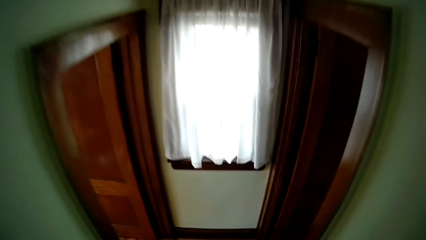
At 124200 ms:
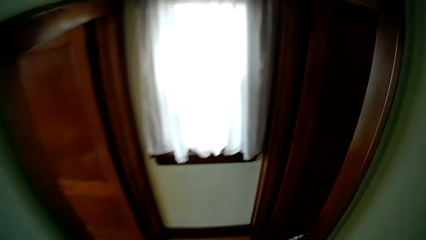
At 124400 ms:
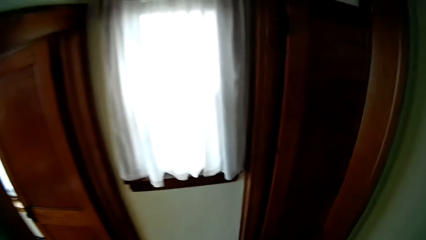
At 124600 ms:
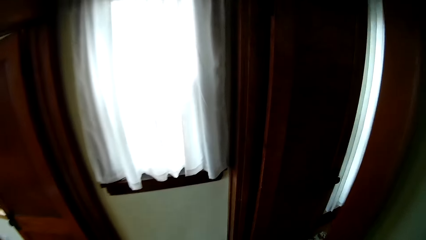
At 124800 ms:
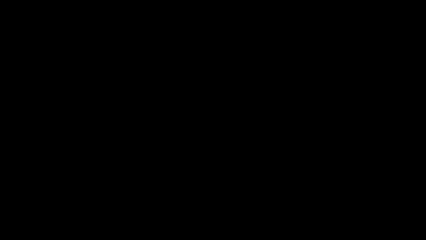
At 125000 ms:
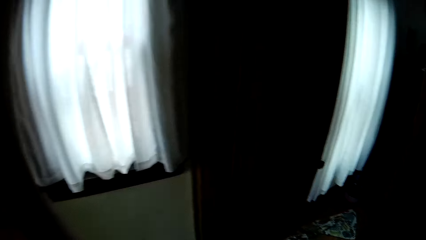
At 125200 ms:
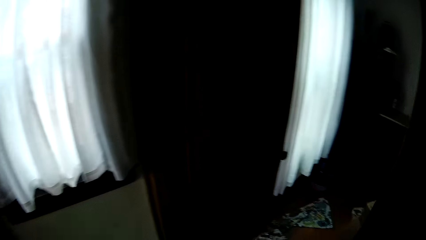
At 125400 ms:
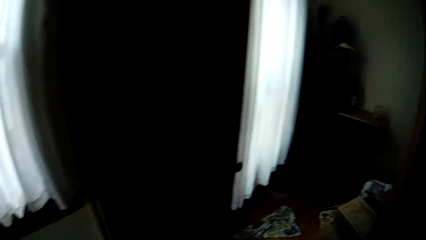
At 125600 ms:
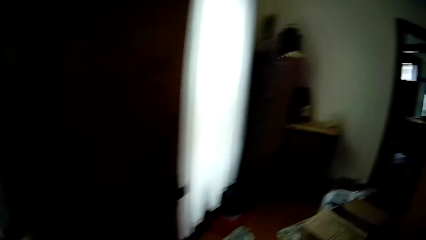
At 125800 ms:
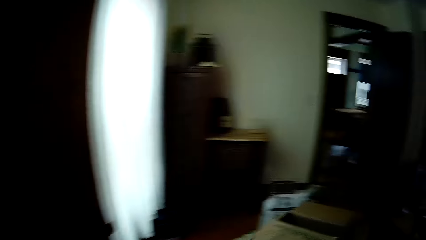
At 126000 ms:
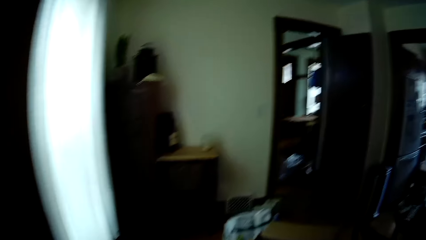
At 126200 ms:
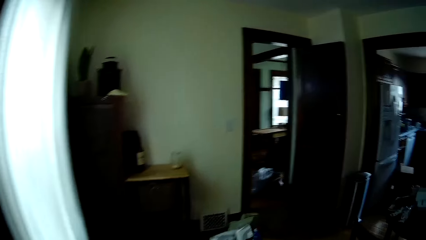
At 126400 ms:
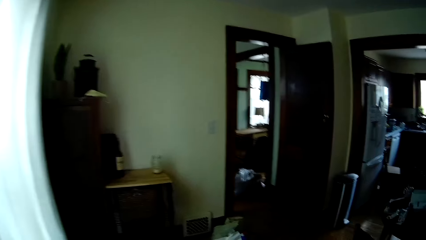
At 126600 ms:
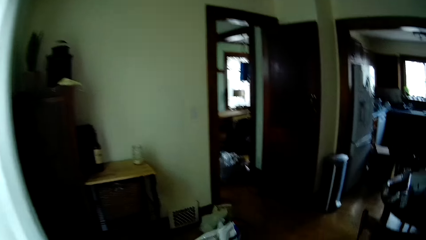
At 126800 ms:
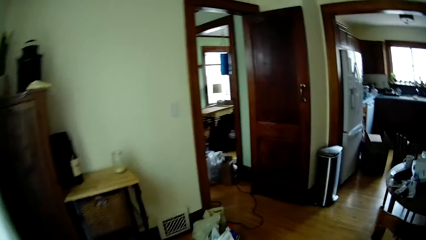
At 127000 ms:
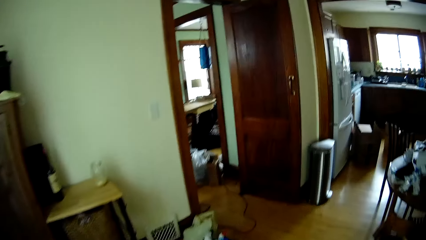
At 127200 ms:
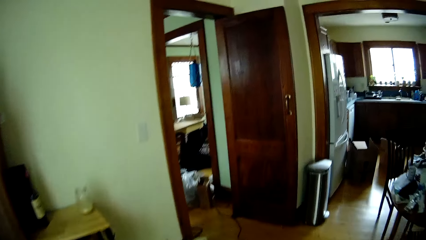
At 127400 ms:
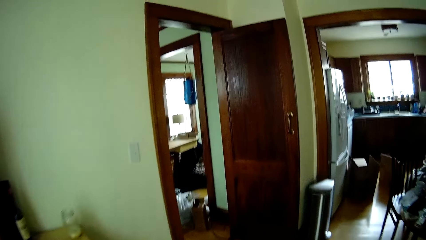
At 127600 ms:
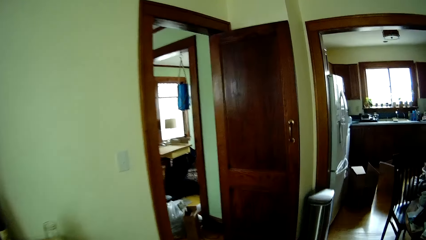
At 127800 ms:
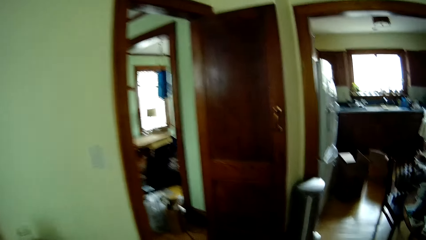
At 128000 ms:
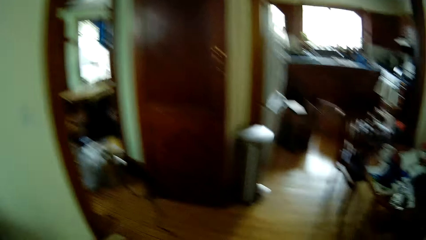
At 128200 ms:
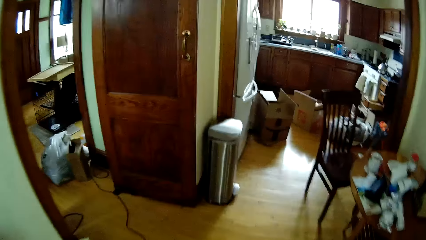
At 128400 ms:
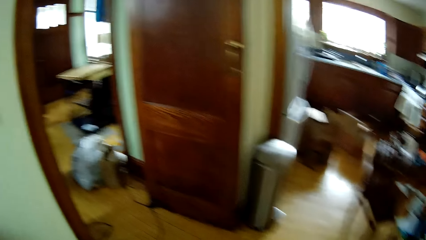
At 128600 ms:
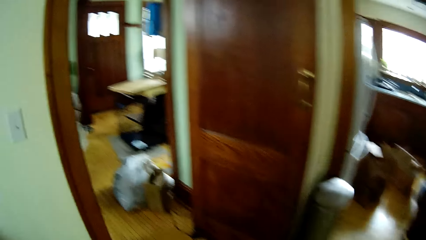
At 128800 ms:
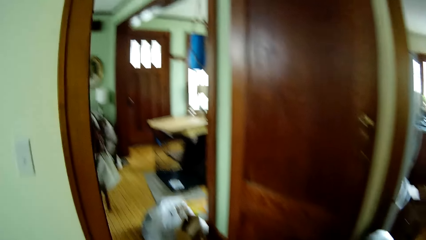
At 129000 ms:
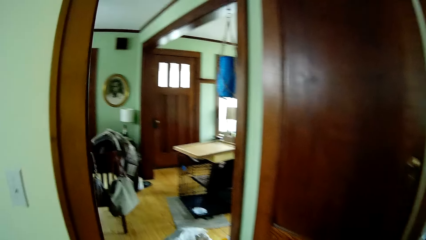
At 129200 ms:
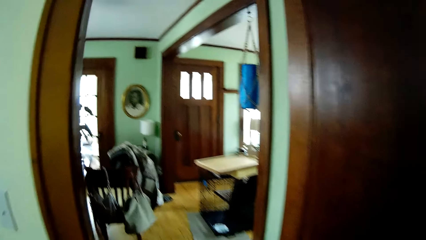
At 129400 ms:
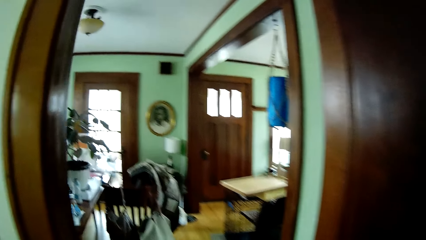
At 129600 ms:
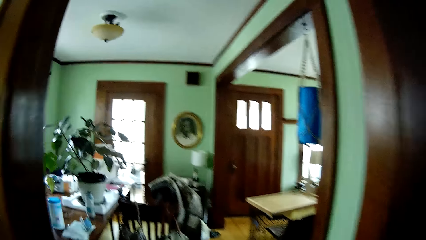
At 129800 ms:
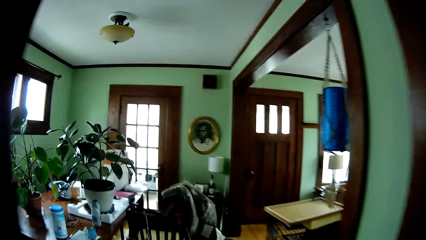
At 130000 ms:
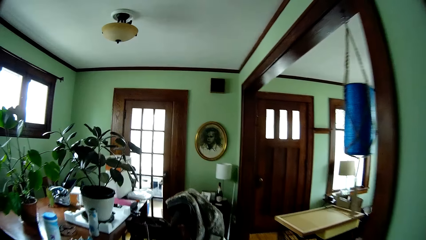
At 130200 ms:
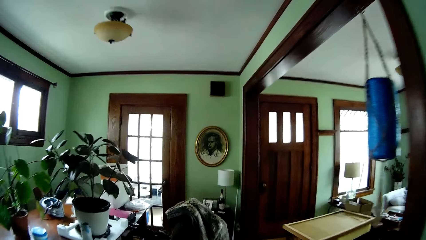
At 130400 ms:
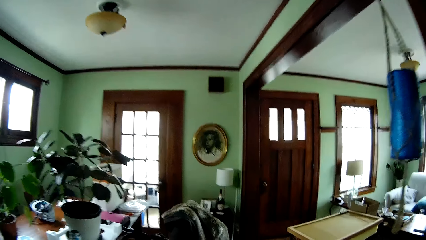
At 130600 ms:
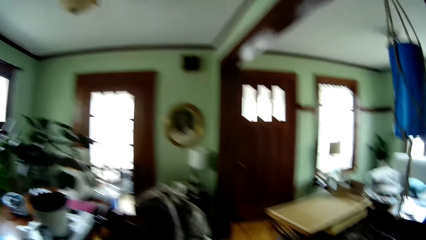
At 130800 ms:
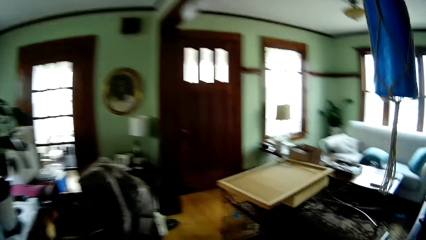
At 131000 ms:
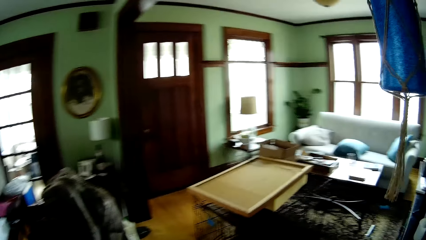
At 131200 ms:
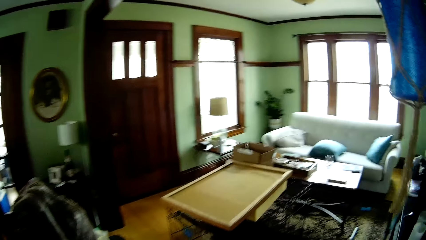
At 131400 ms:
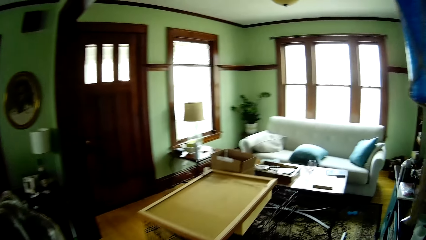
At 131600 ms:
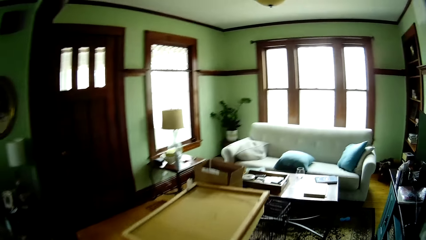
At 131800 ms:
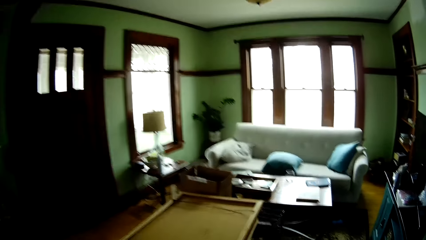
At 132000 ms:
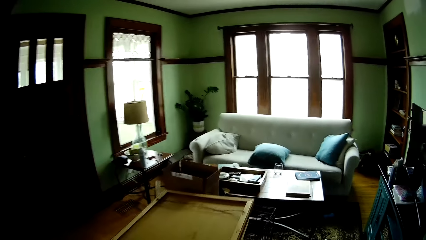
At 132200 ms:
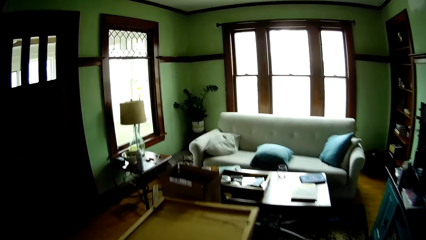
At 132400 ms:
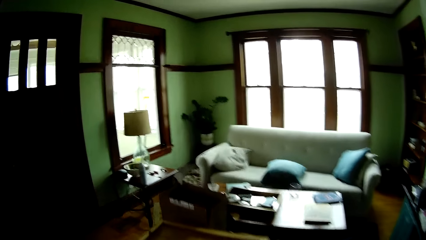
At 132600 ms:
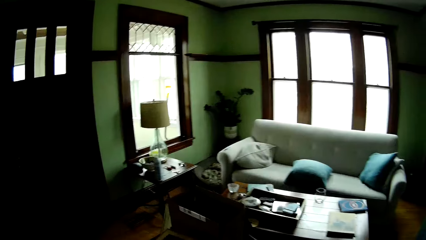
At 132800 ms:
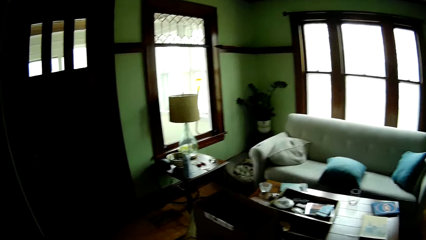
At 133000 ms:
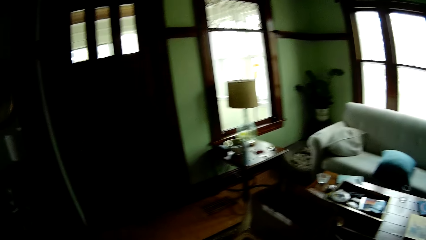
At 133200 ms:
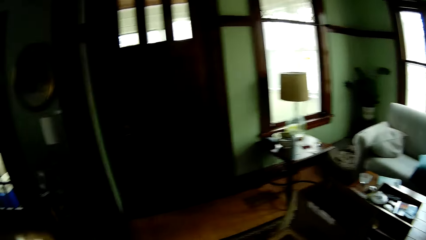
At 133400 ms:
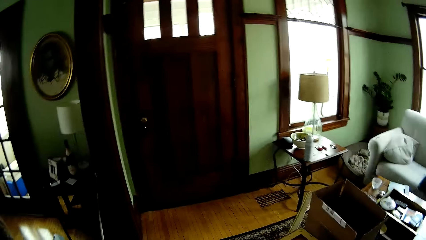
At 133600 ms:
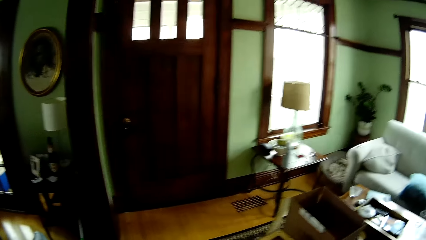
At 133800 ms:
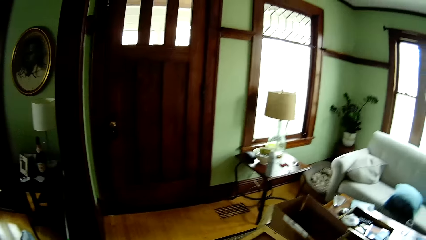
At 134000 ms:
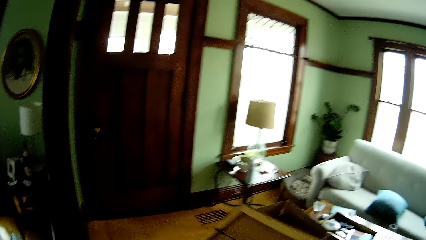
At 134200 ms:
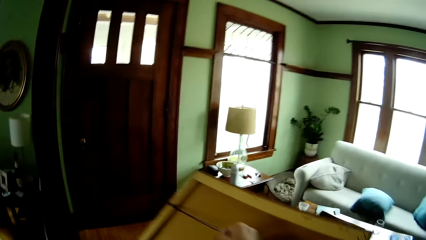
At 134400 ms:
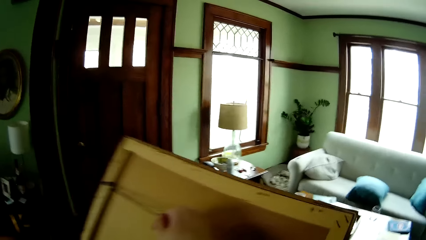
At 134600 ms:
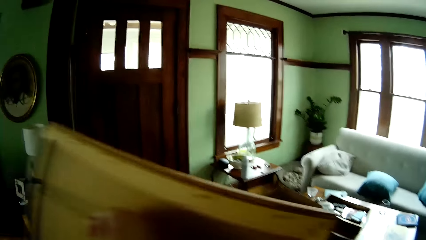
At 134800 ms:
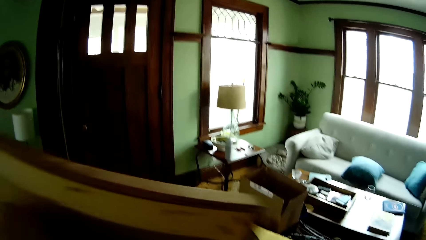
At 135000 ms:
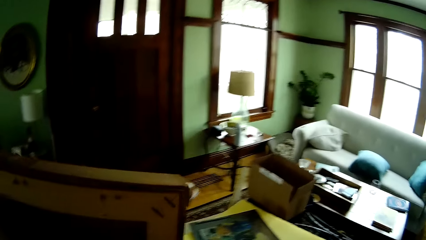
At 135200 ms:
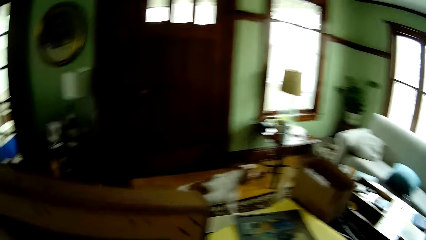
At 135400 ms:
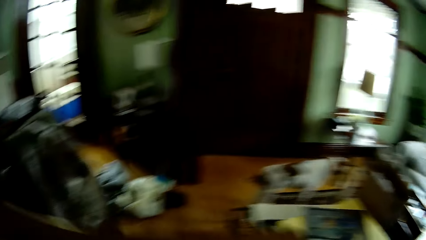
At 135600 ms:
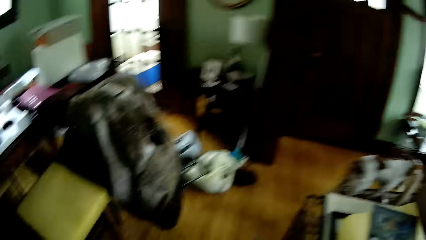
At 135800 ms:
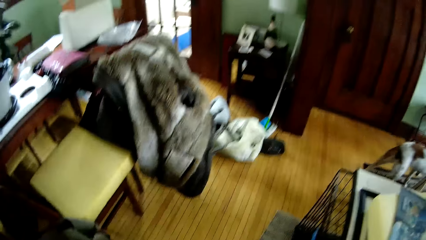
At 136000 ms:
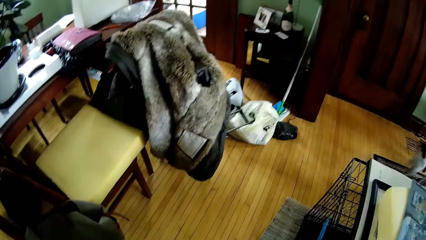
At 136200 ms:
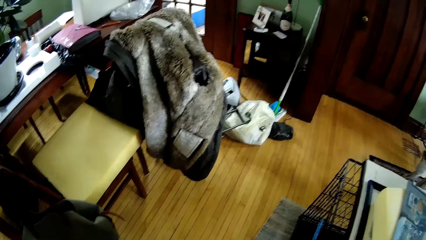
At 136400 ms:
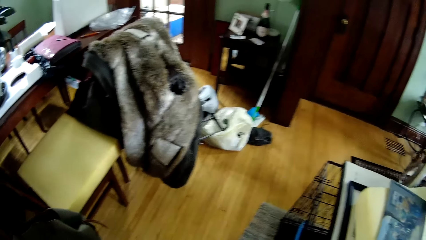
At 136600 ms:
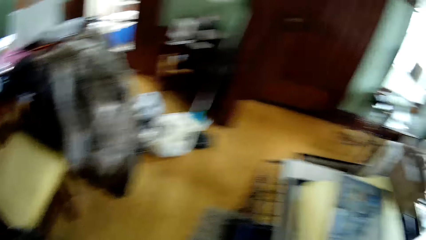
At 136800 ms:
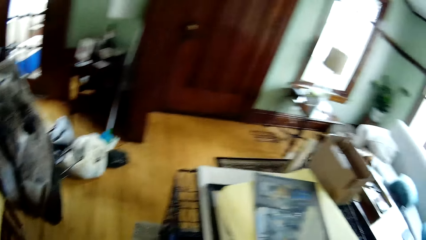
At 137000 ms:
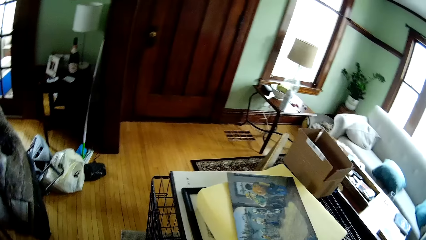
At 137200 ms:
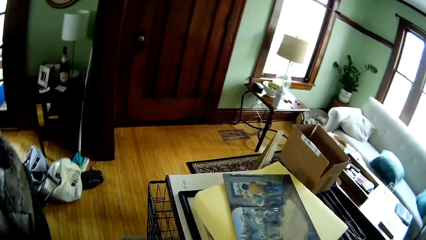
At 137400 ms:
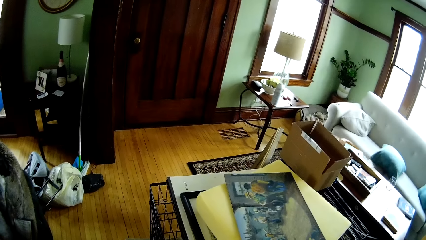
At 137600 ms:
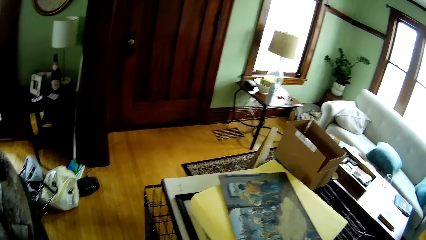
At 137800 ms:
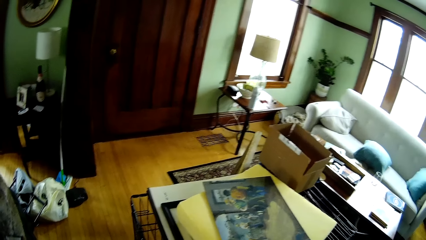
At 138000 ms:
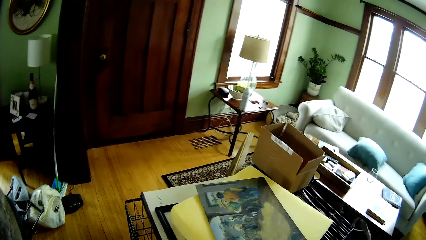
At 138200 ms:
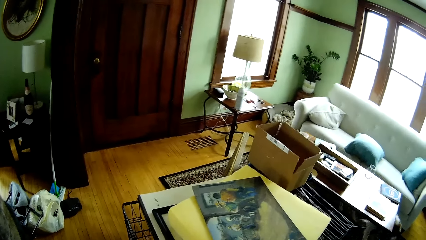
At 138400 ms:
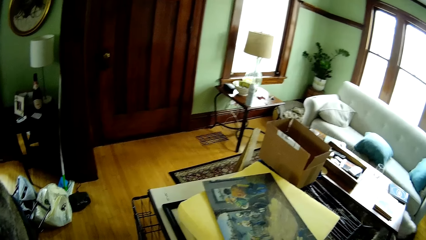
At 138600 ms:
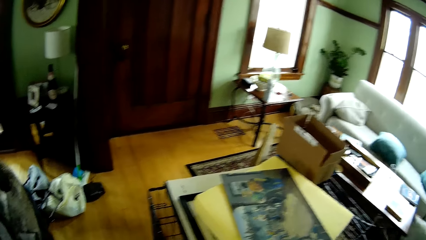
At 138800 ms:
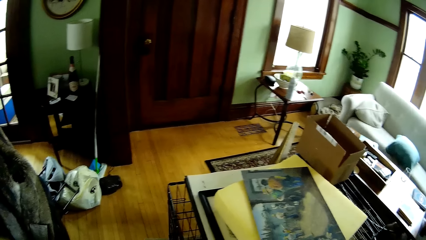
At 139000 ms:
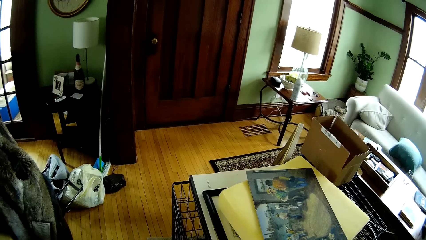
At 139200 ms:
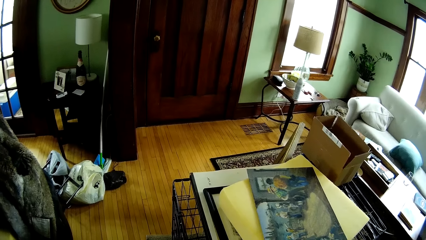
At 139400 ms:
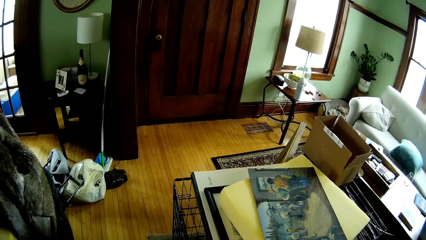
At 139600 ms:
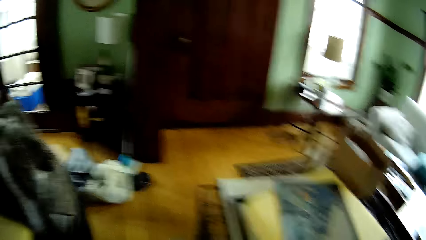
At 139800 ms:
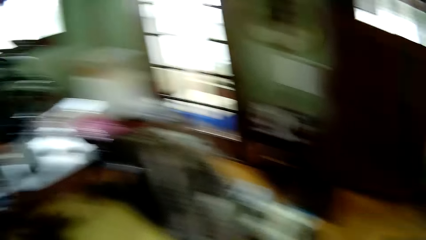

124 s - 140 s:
The camera wearer picks up a frame from the table with her right hand.
